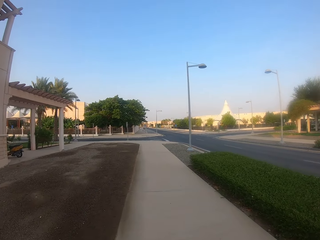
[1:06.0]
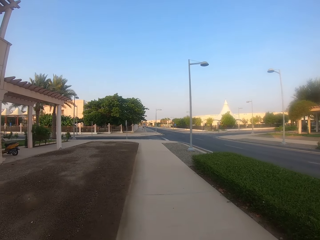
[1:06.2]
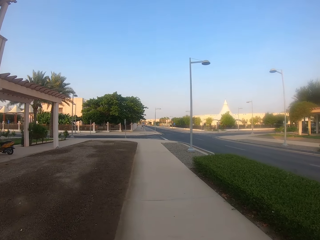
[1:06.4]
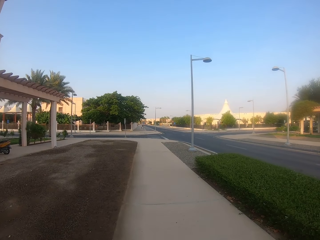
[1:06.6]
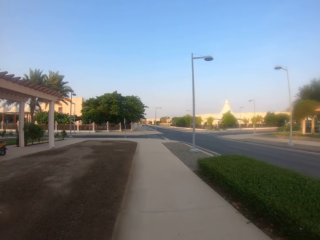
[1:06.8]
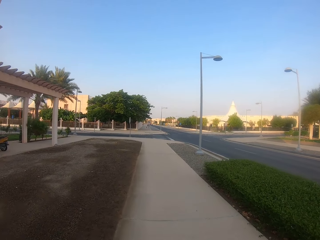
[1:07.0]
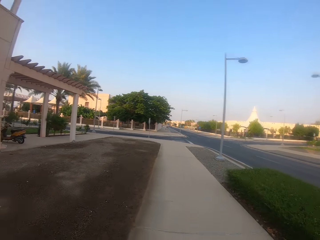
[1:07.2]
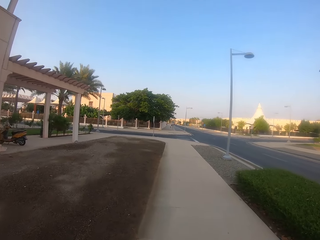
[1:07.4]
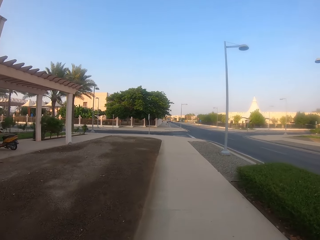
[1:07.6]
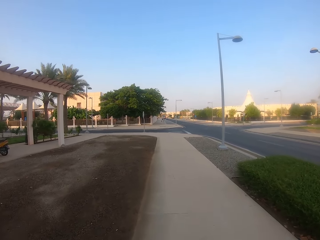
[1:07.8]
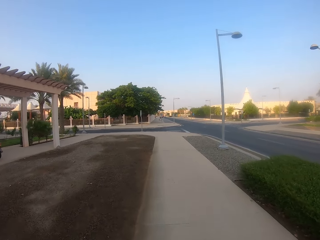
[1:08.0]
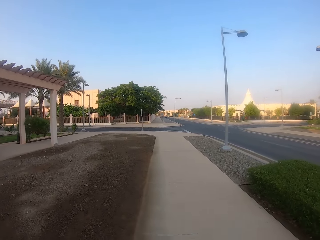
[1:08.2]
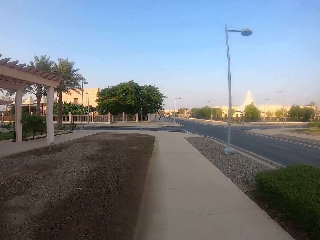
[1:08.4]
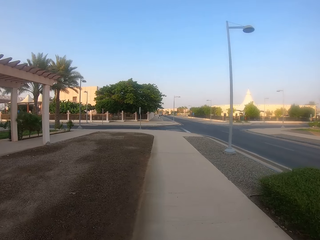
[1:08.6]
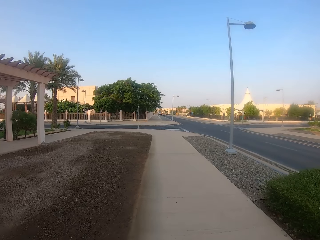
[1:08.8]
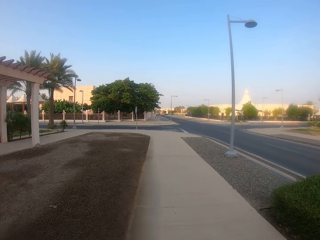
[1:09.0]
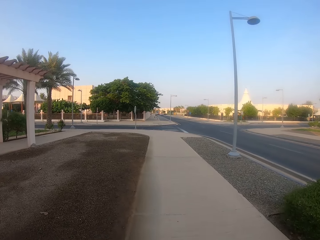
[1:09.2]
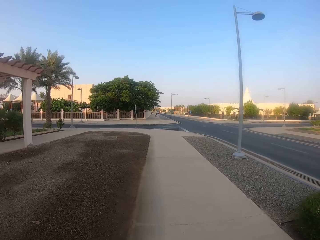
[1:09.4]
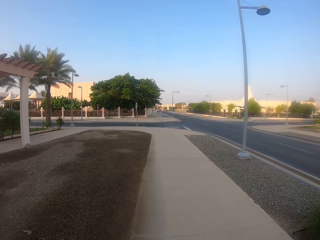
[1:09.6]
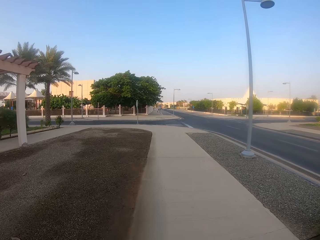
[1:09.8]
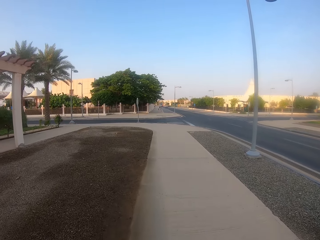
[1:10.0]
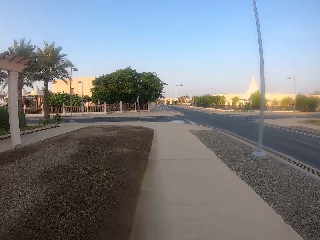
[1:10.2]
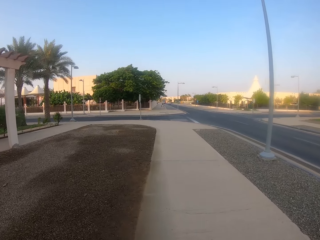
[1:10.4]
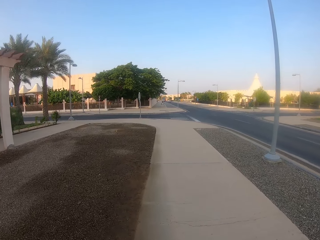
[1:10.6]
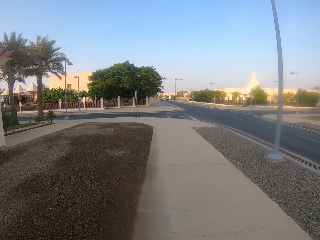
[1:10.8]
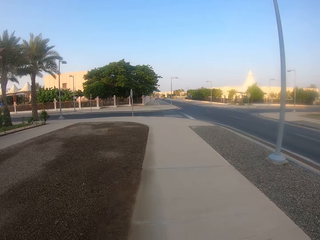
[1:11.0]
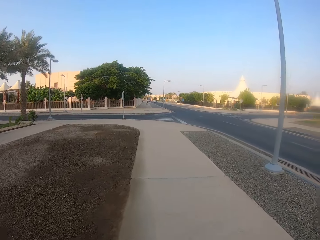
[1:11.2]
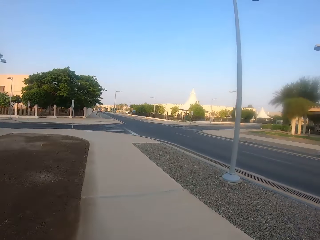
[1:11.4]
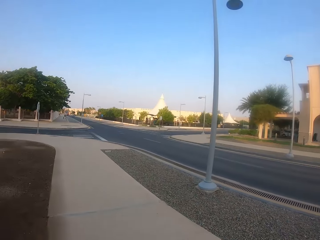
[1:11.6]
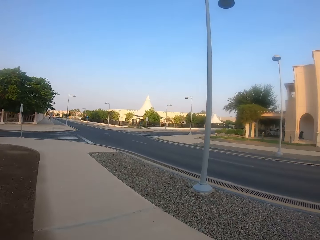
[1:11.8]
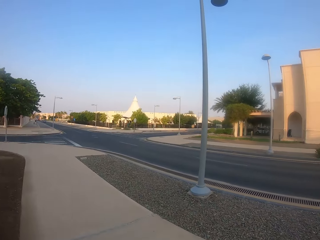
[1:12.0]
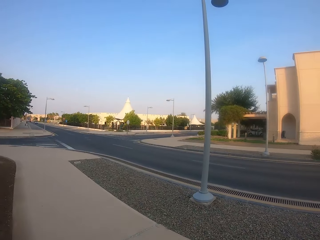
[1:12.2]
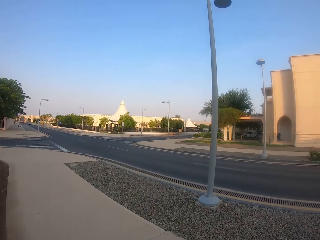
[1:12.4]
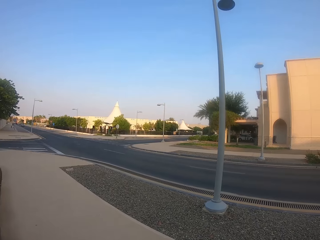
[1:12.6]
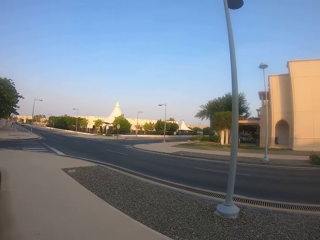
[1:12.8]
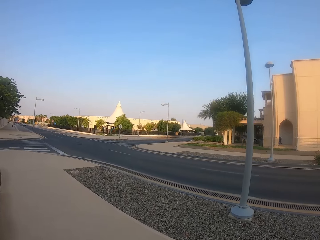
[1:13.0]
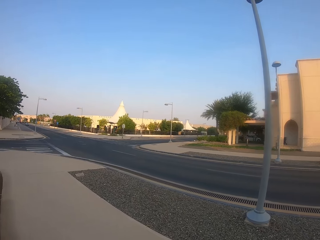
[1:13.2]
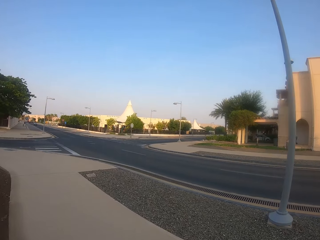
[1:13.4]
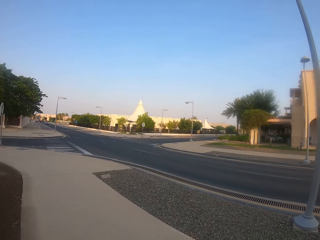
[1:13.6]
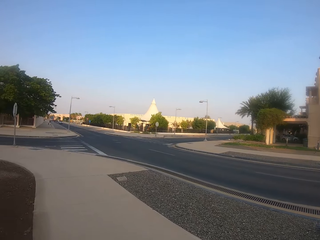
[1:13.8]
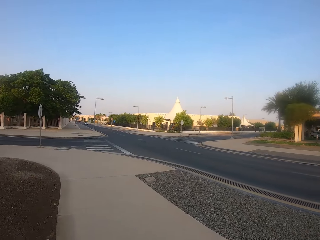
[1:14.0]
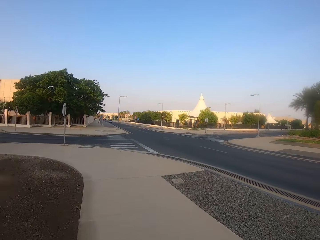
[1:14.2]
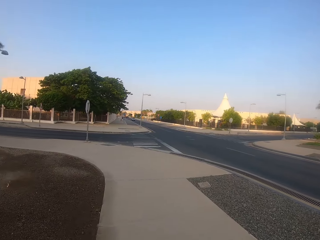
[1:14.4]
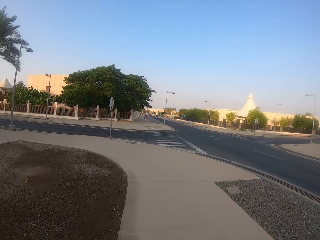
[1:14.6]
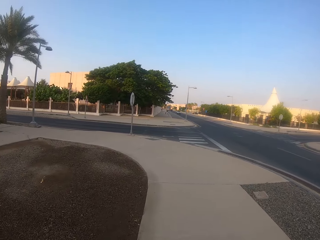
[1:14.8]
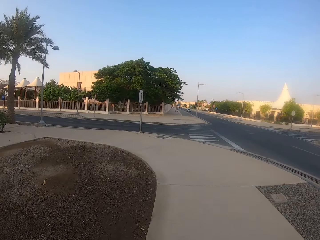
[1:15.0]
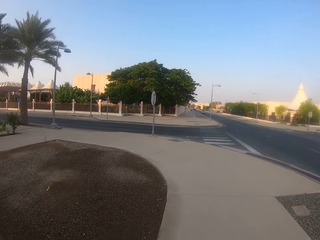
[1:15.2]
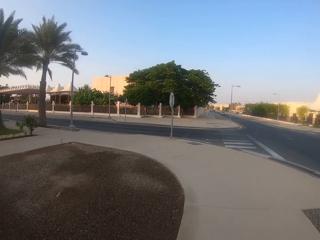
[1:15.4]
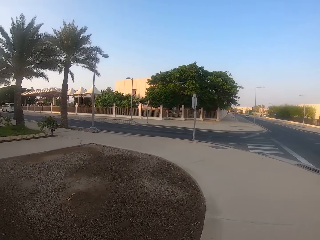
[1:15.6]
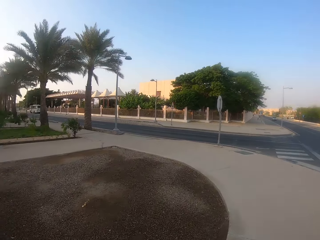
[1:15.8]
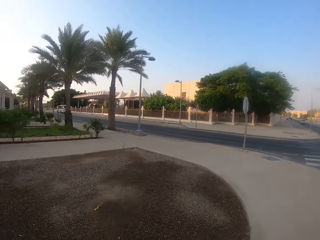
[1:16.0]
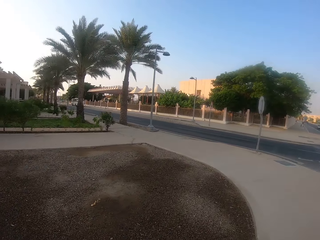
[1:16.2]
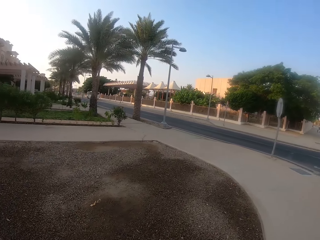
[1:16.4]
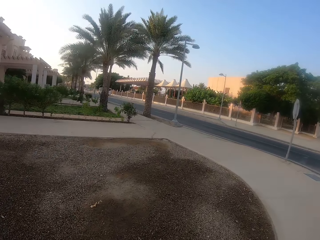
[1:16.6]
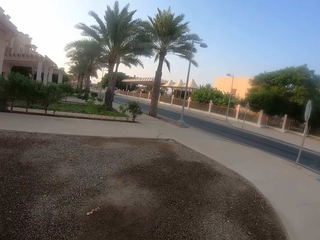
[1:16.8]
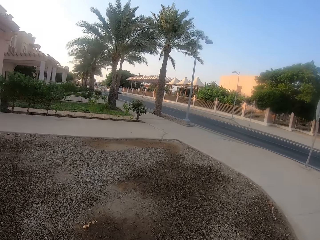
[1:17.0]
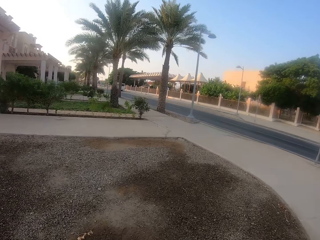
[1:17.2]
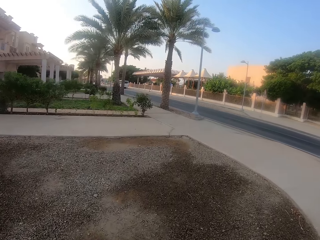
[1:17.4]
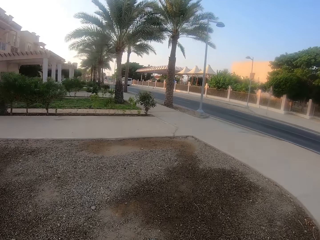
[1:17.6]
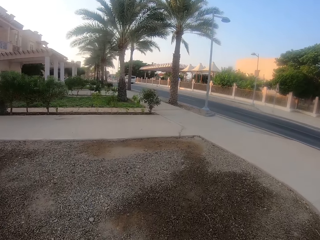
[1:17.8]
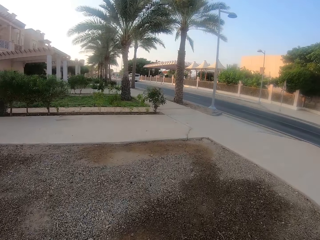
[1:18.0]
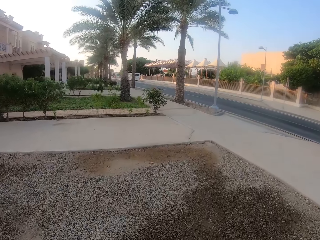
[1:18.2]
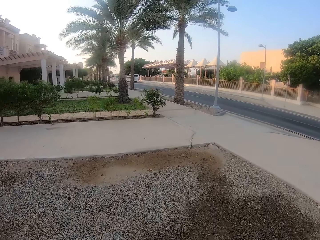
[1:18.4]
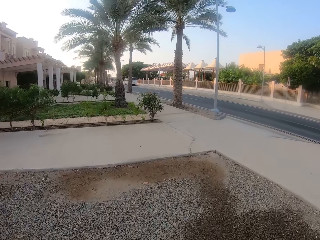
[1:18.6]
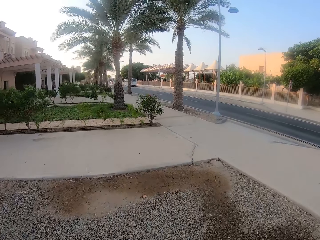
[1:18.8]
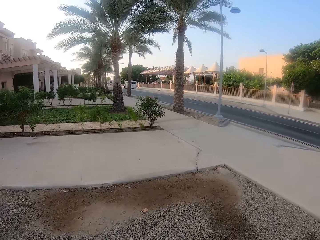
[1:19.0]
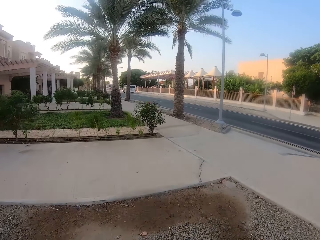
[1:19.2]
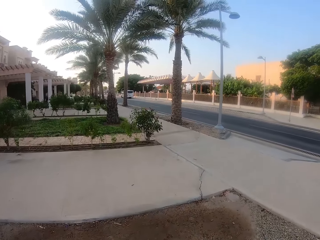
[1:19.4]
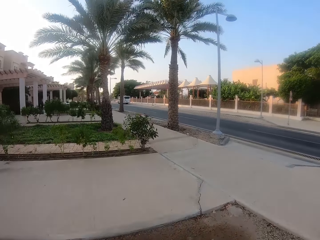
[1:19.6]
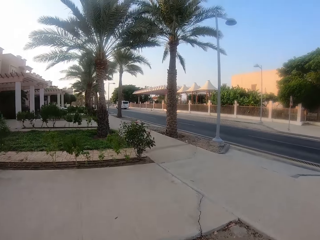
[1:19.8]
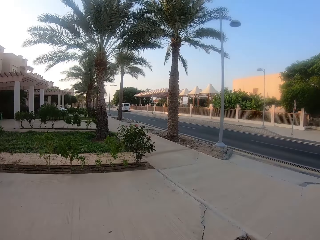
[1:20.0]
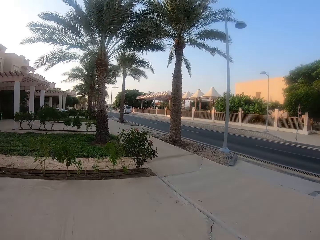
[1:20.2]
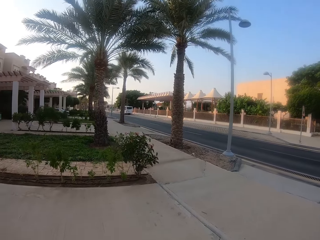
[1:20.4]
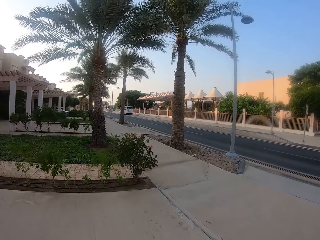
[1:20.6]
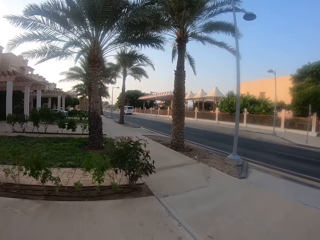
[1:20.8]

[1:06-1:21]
The camera wearer looks right. They look forward. They turn left. They walk forward.

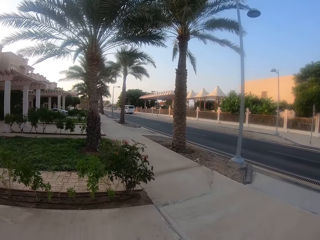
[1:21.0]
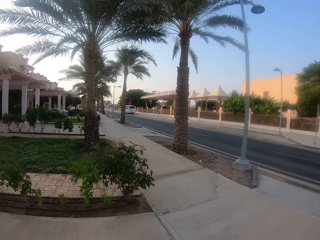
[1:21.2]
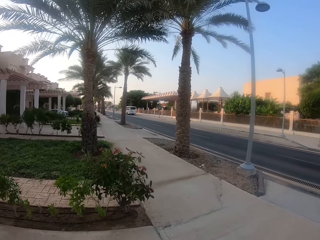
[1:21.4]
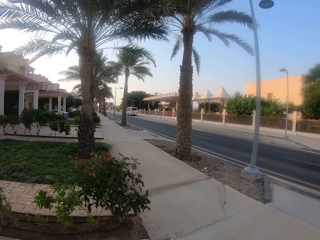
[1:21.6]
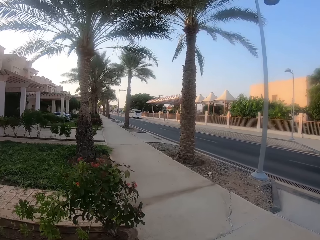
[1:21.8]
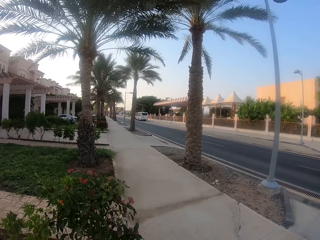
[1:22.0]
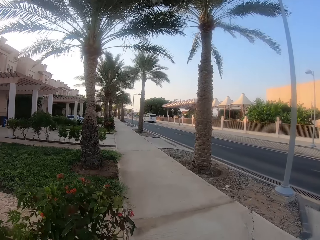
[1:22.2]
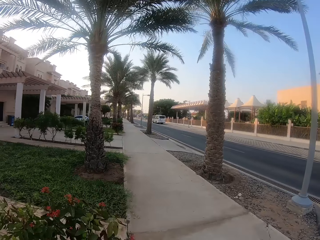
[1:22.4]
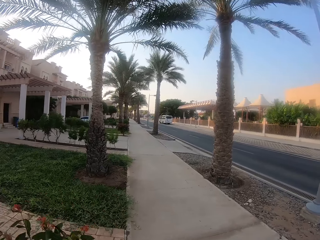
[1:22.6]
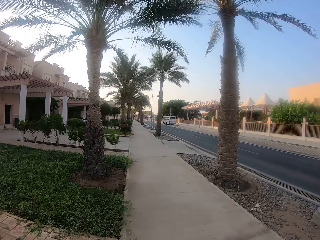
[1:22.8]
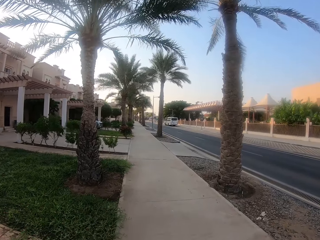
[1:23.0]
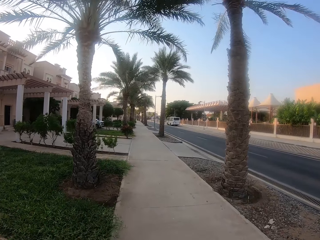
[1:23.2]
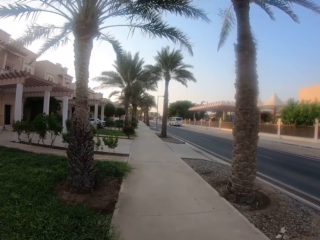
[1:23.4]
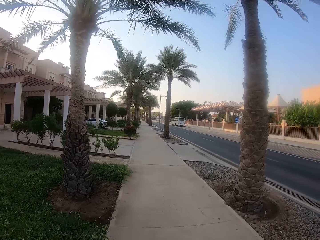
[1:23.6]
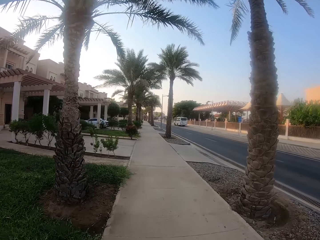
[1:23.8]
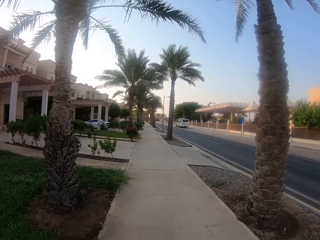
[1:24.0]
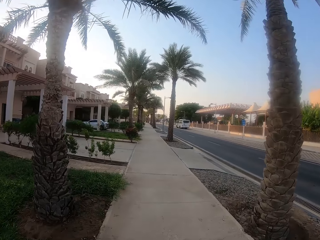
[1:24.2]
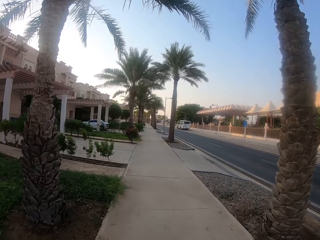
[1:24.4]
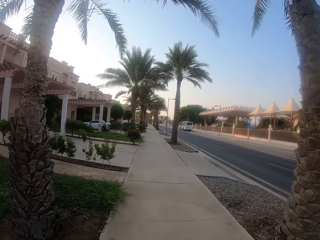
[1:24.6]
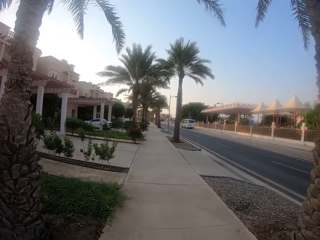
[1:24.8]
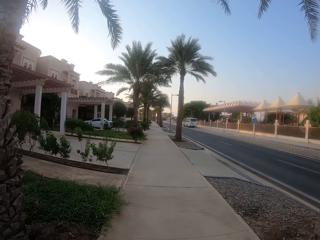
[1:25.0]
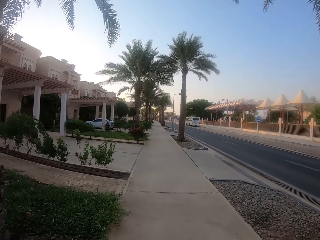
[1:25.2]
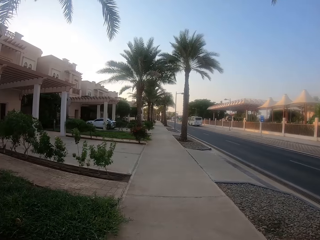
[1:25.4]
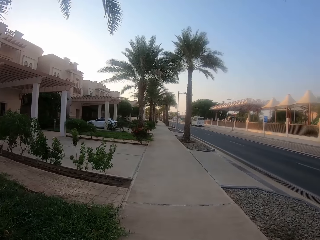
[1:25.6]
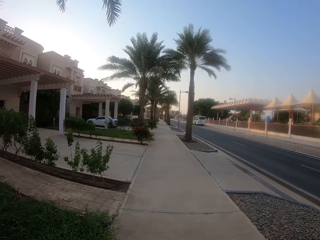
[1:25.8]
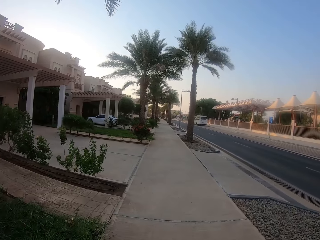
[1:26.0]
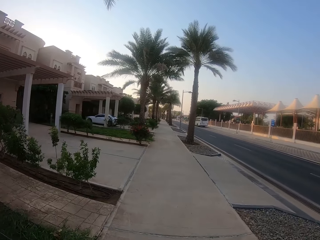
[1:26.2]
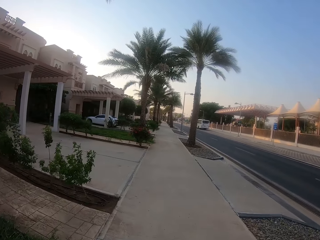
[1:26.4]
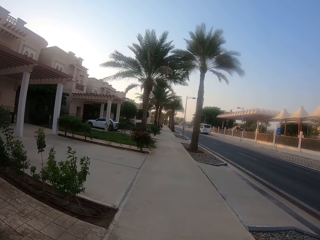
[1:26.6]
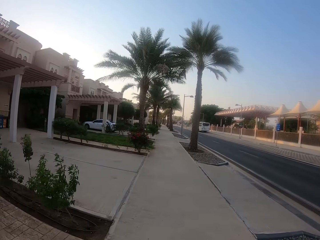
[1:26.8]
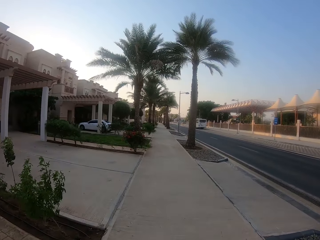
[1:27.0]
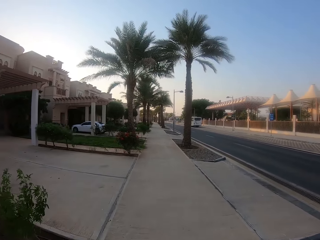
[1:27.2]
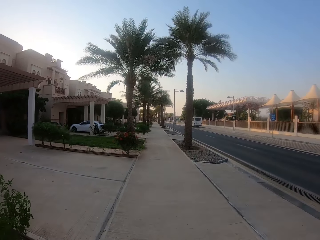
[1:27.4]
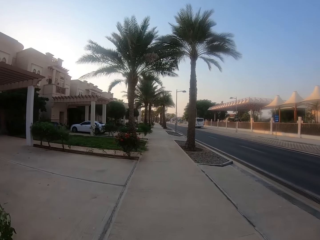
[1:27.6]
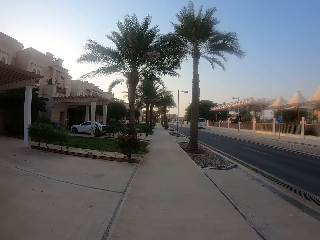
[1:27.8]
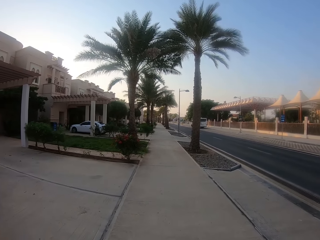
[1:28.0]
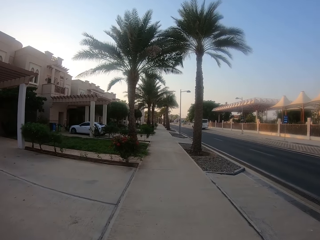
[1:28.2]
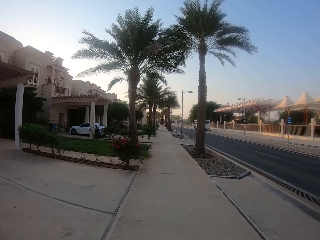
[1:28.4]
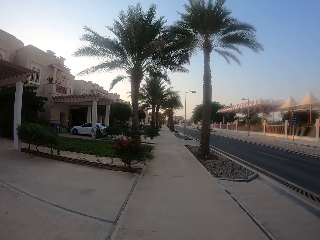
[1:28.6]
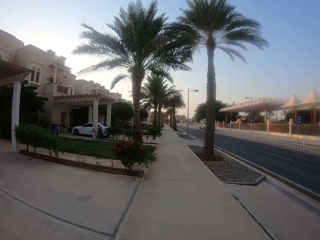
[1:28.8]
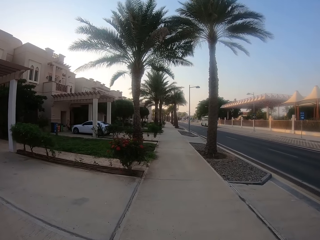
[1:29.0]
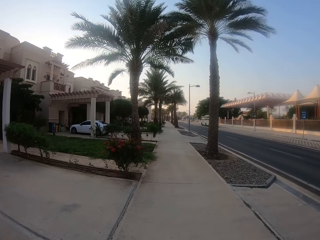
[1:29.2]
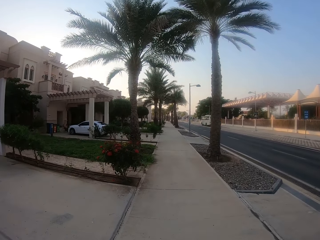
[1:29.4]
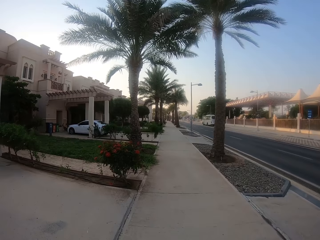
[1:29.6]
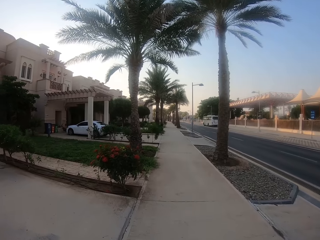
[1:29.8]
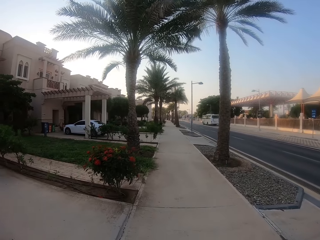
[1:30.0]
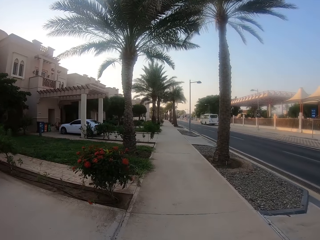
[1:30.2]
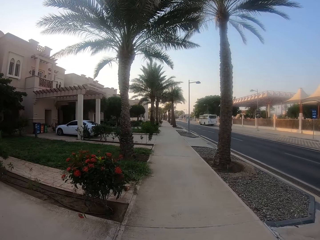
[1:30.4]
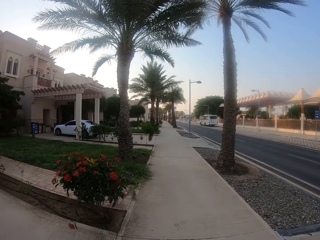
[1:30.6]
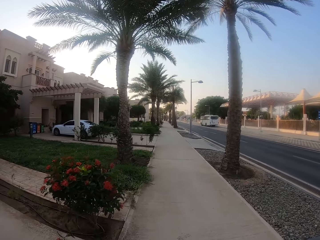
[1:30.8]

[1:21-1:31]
The camera wearer walks on the pavement.
